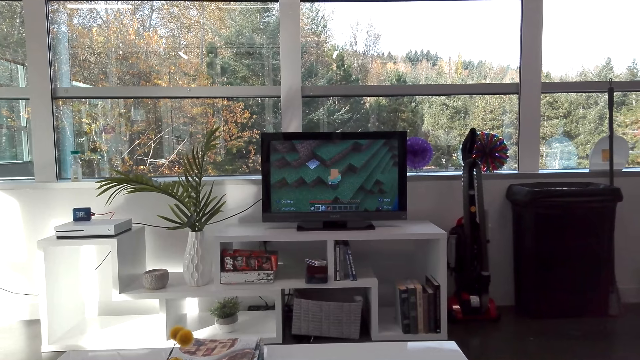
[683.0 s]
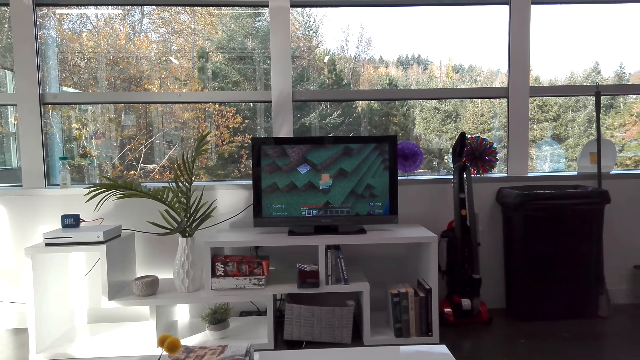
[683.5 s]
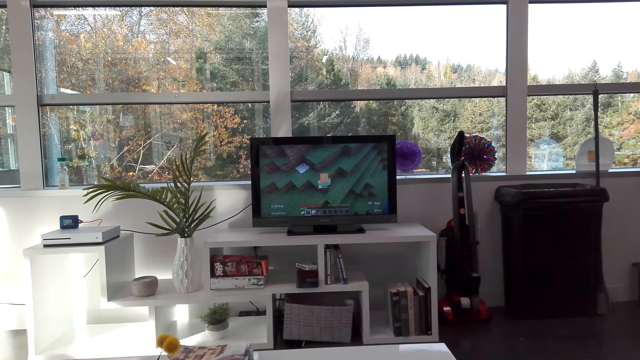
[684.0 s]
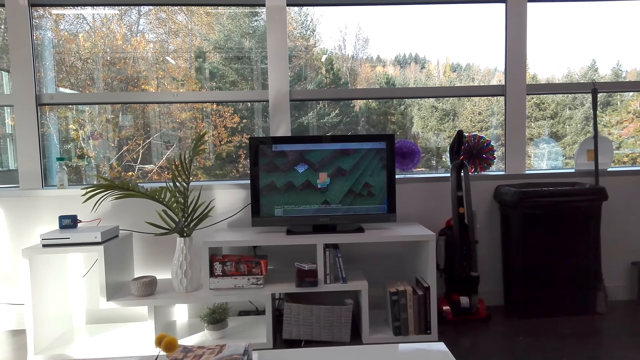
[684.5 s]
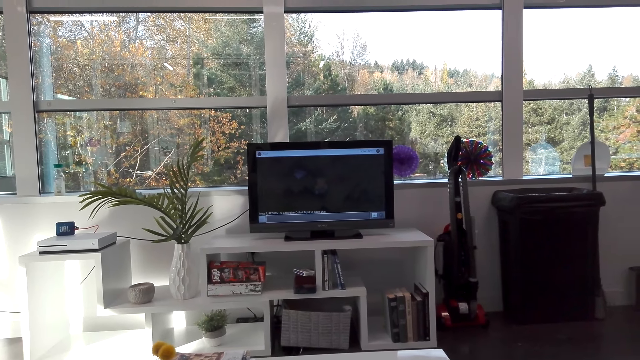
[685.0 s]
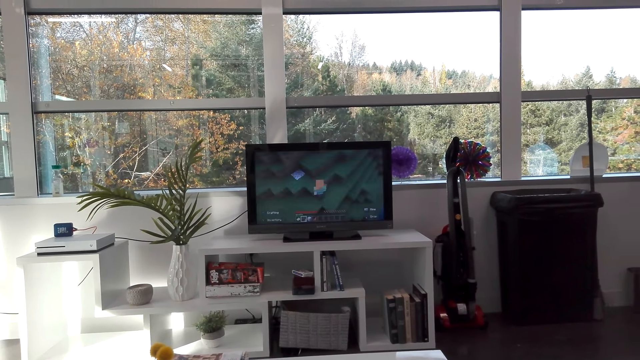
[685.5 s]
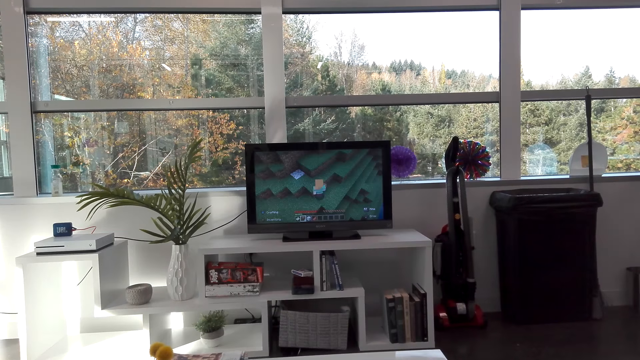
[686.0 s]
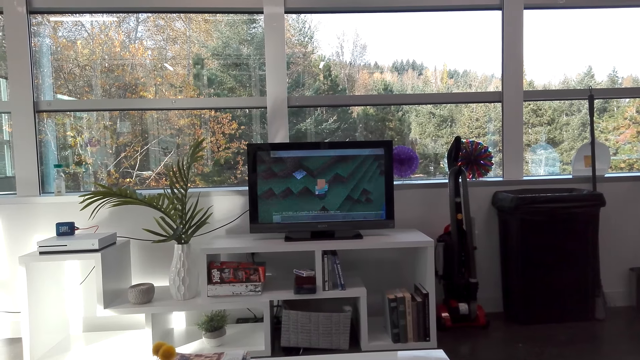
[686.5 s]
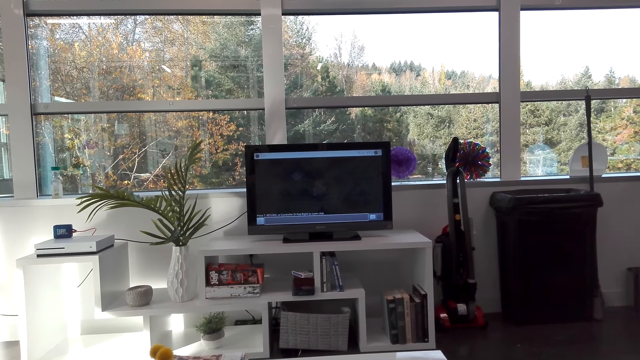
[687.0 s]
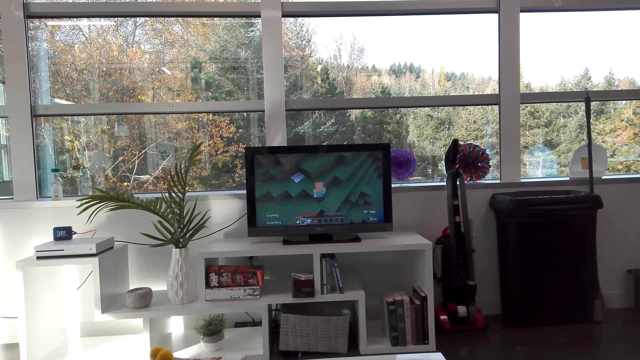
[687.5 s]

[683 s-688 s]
The camera wearer plays a television game.

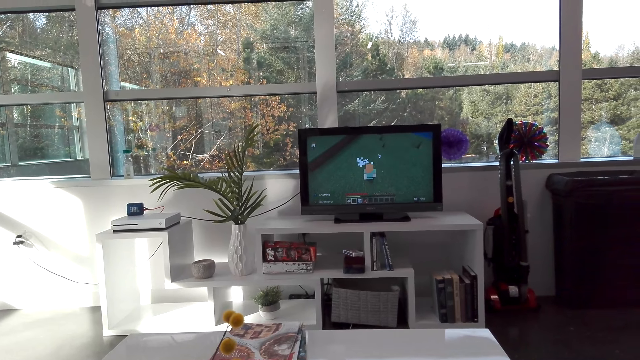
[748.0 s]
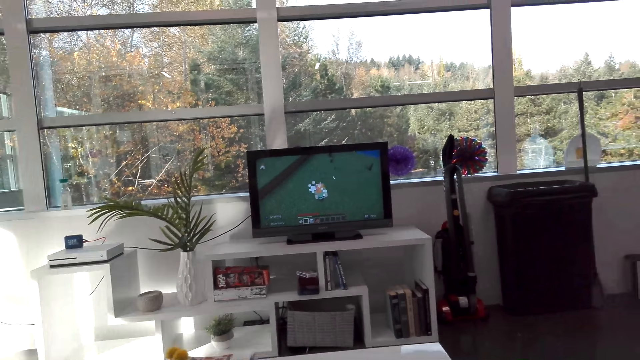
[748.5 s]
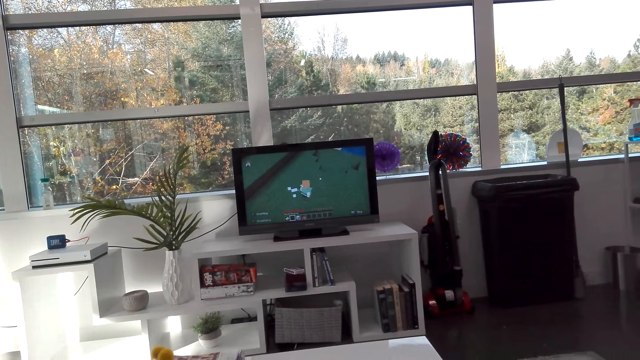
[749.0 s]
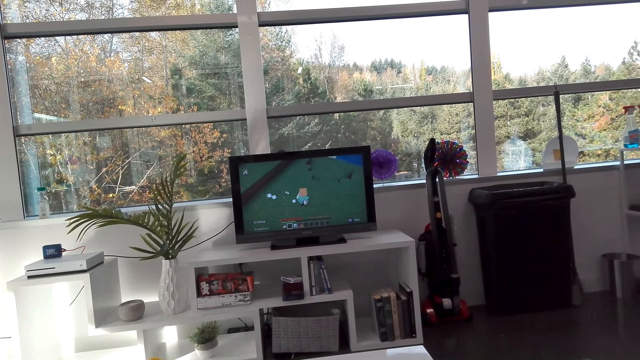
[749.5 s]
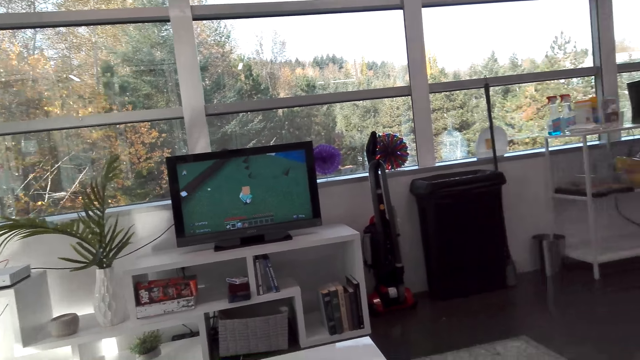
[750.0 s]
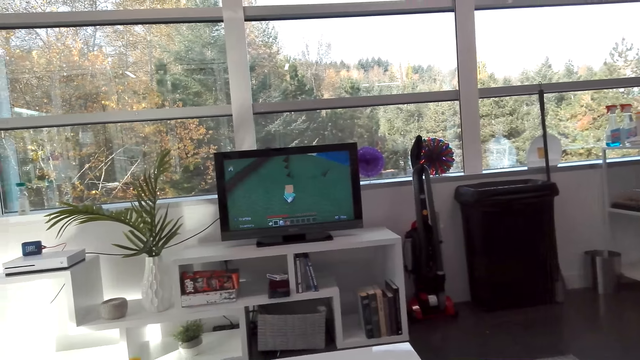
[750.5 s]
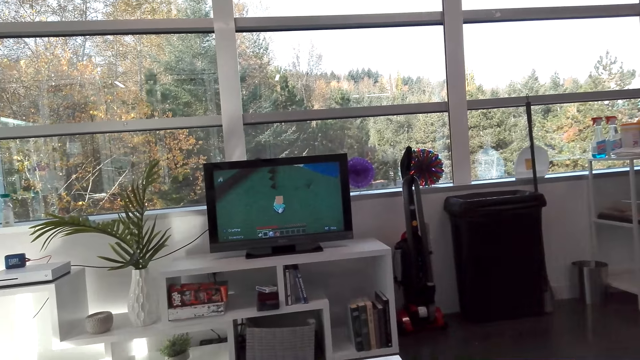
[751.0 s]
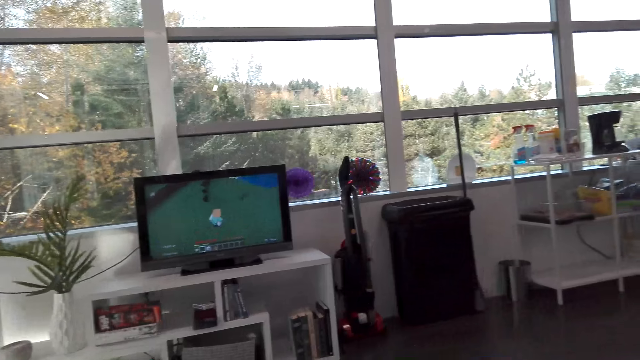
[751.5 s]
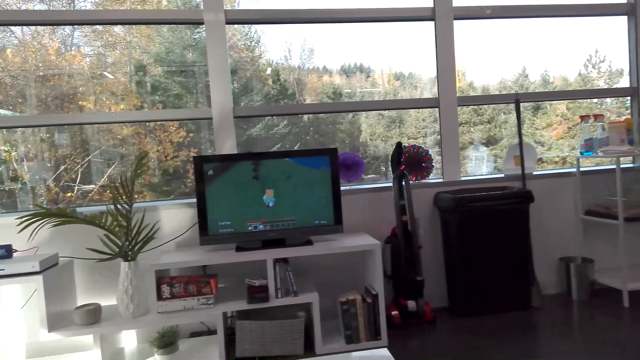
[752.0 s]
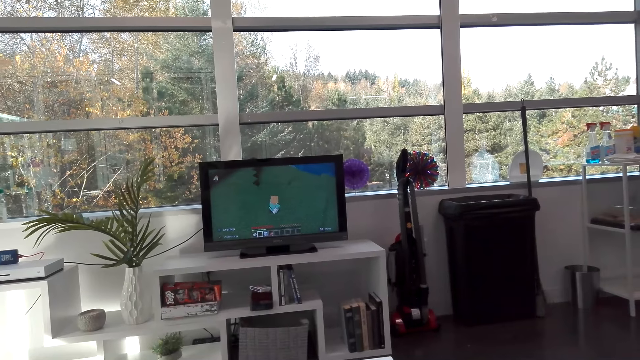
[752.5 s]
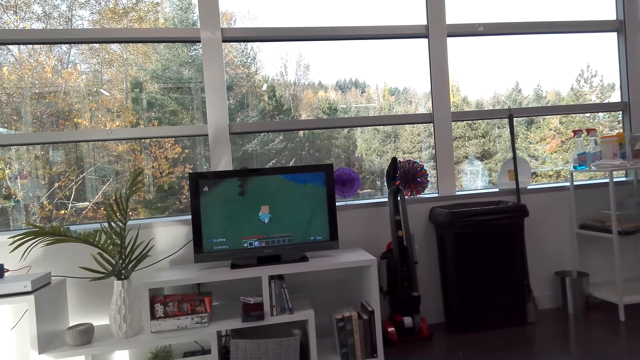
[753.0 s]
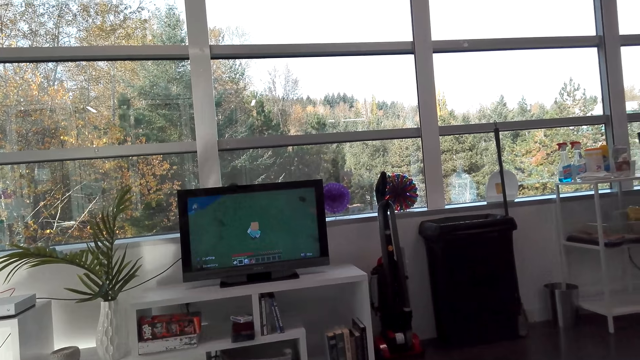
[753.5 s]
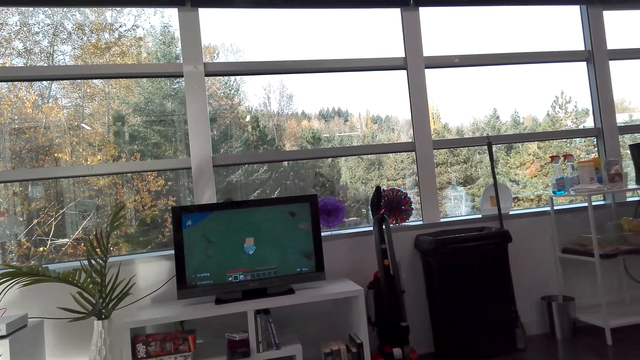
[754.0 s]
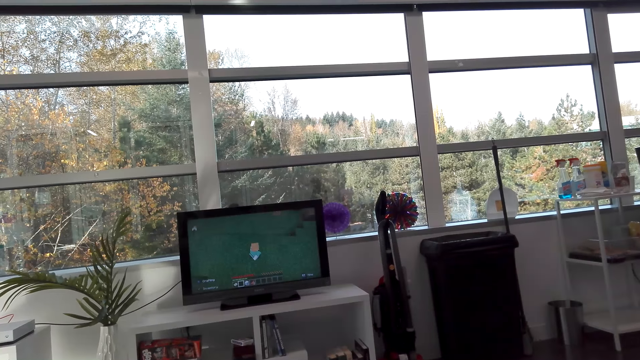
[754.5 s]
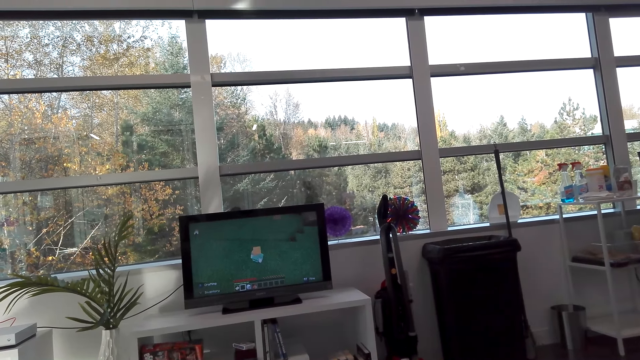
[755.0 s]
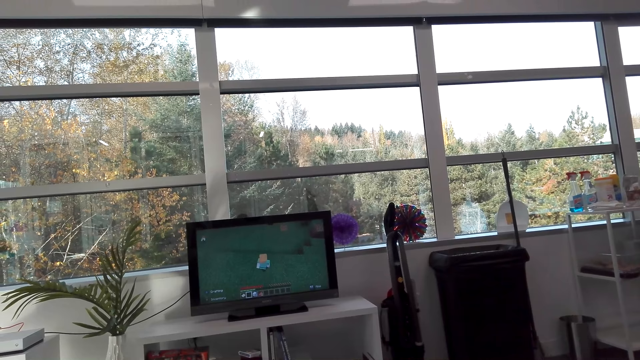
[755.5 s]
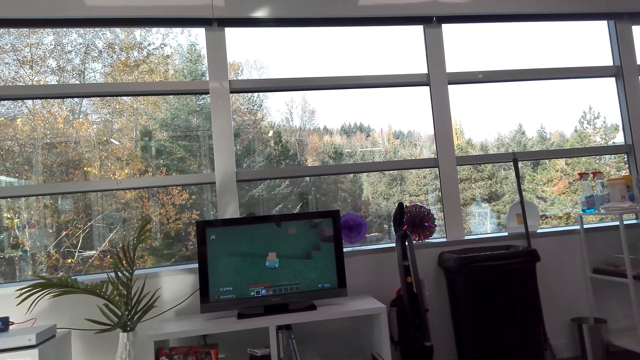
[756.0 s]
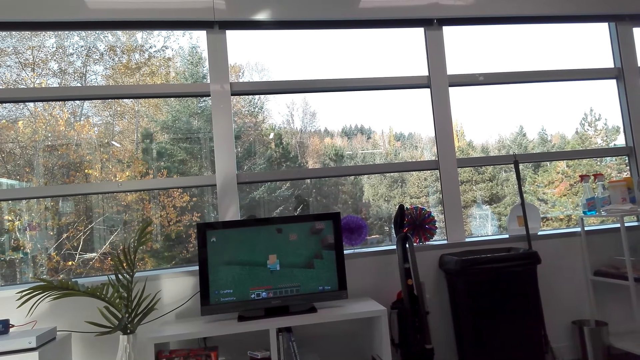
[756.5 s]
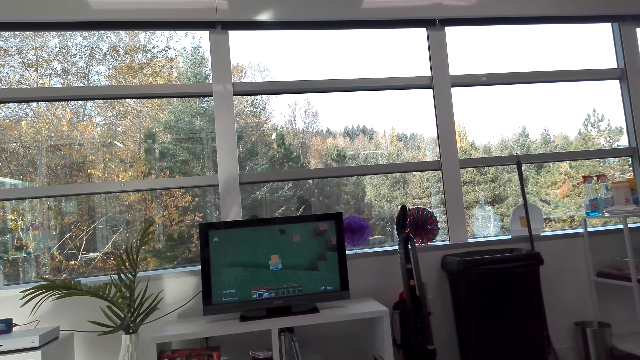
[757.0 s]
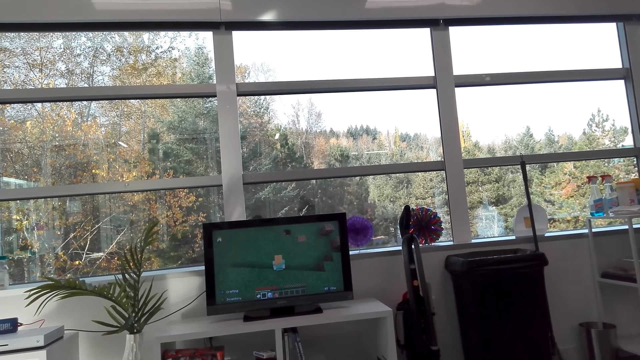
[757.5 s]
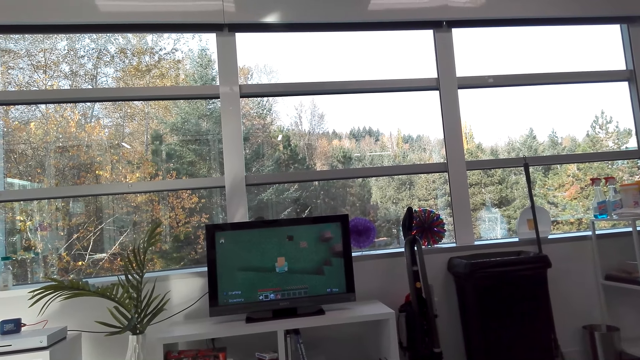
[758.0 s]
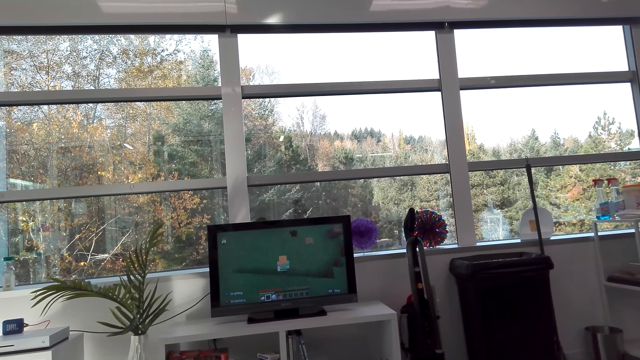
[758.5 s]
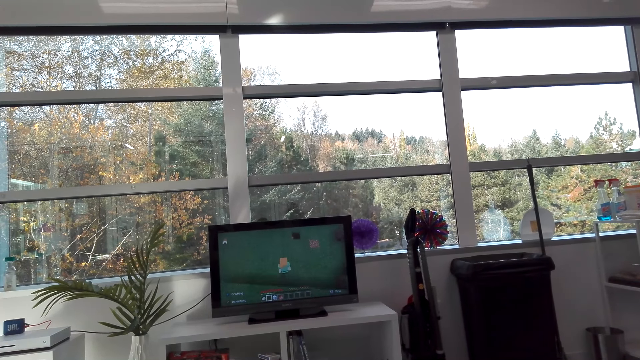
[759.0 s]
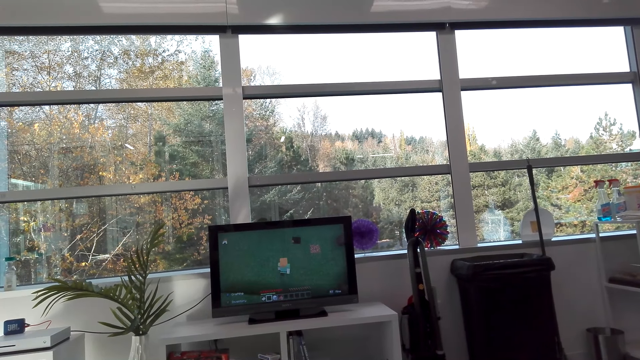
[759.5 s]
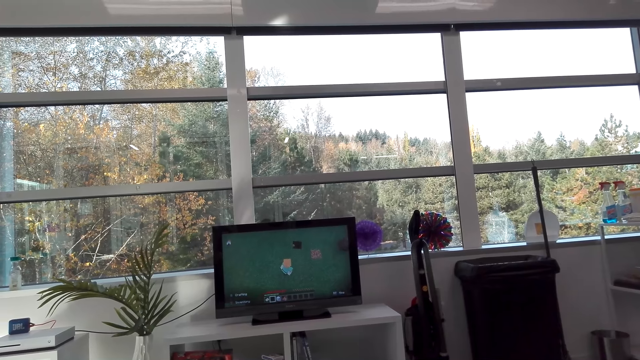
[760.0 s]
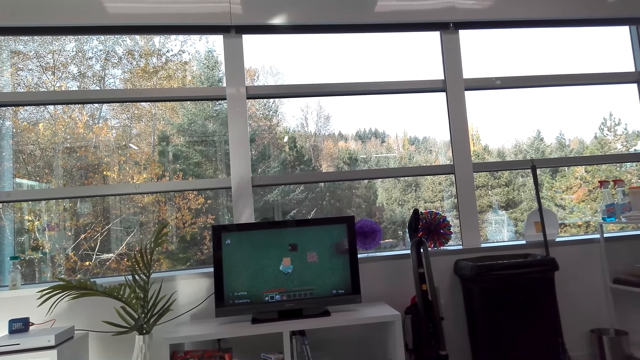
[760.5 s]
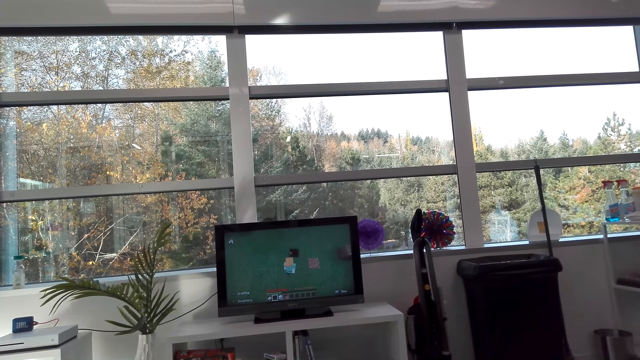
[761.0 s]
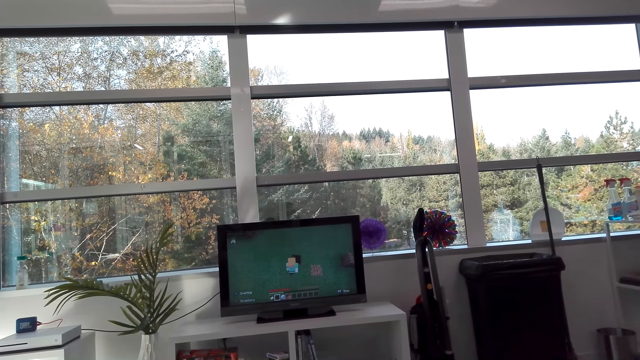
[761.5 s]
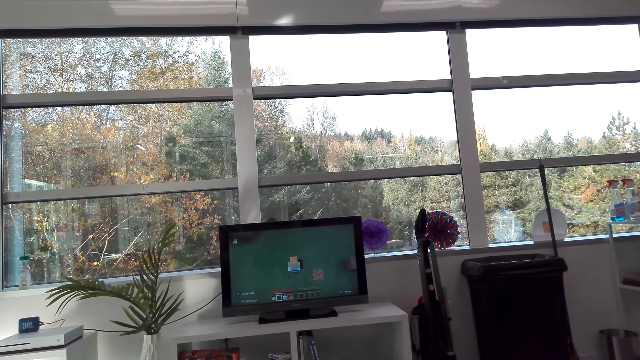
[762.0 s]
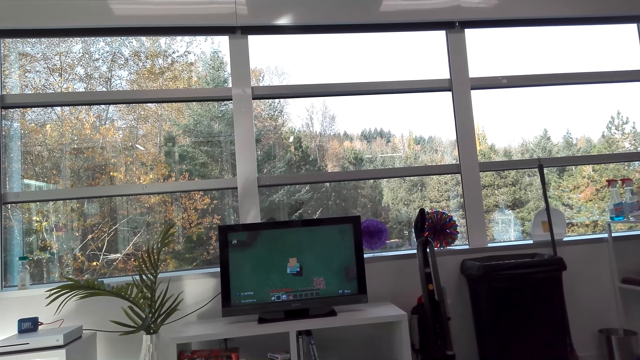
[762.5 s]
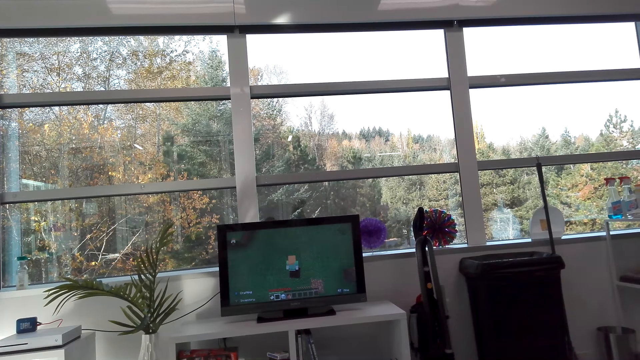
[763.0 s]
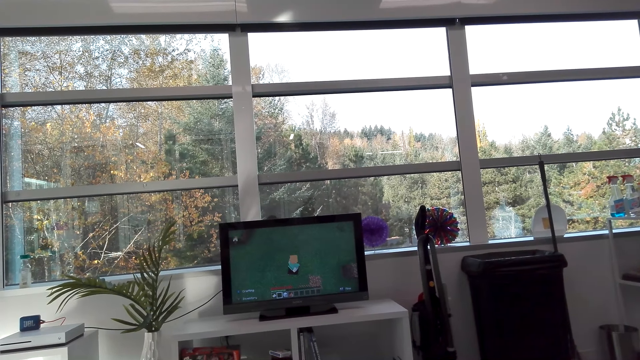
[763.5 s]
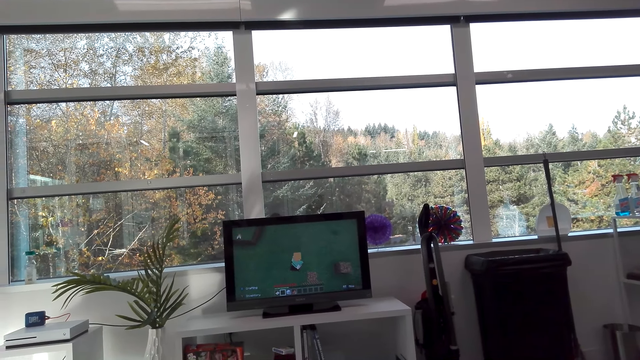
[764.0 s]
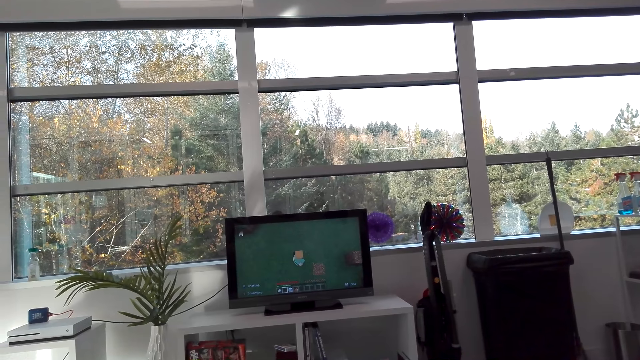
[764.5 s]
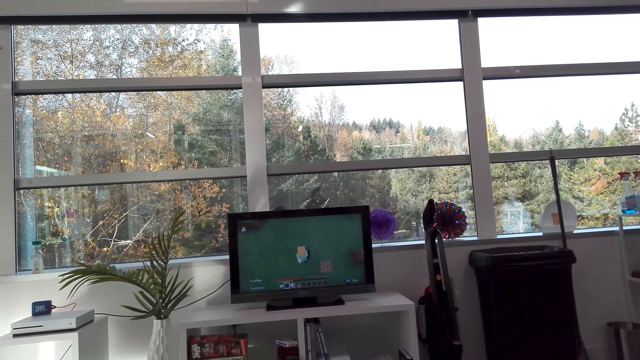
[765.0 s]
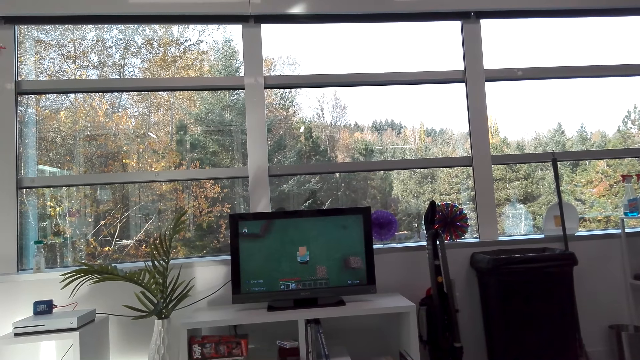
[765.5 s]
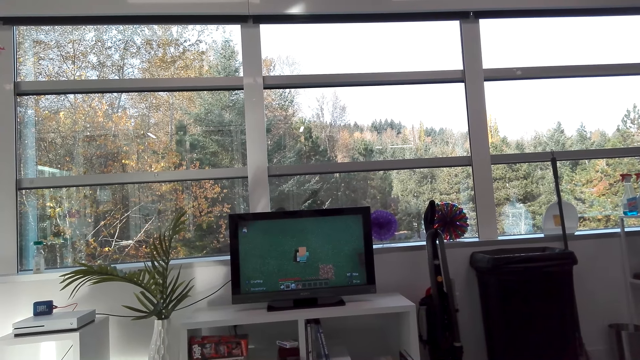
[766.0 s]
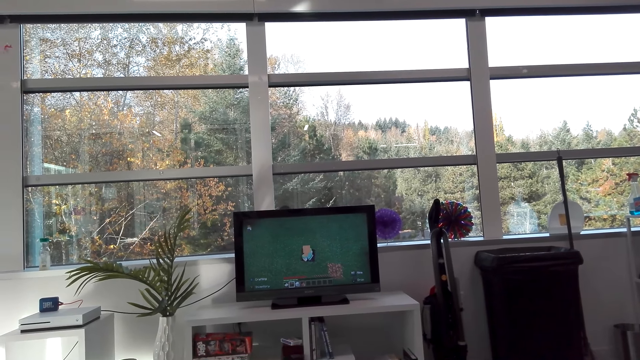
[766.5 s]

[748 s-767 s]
The camera wearer talks. They play a television game.
